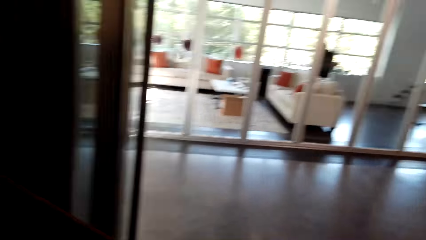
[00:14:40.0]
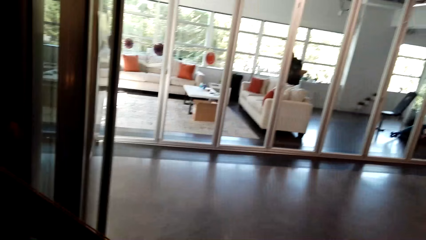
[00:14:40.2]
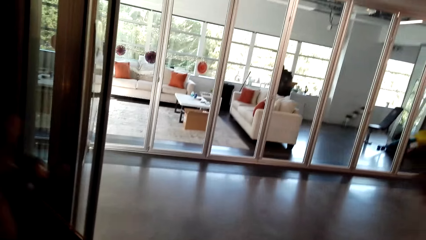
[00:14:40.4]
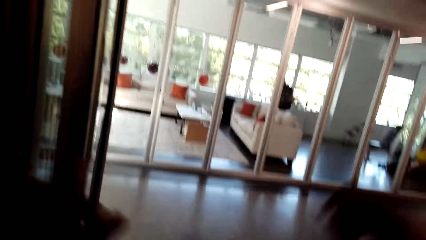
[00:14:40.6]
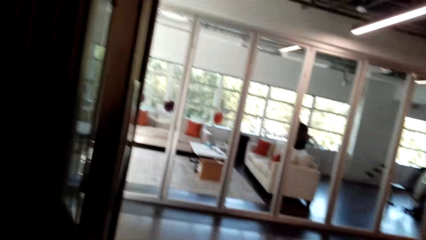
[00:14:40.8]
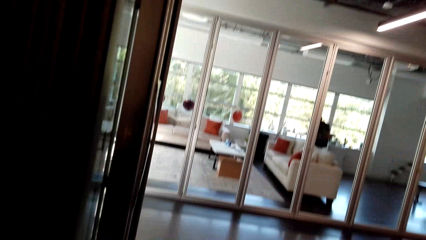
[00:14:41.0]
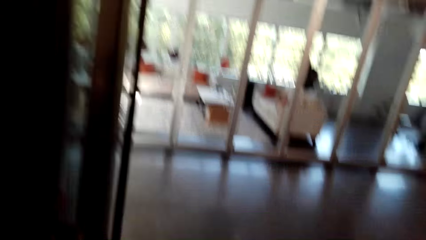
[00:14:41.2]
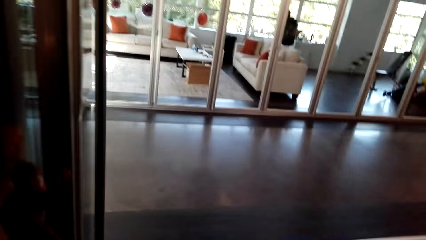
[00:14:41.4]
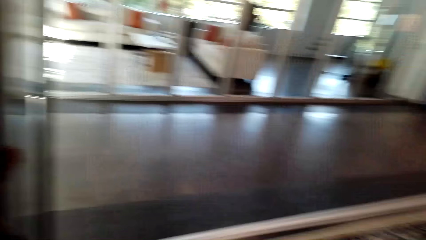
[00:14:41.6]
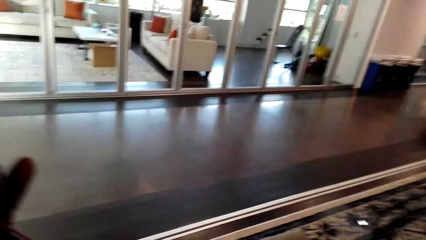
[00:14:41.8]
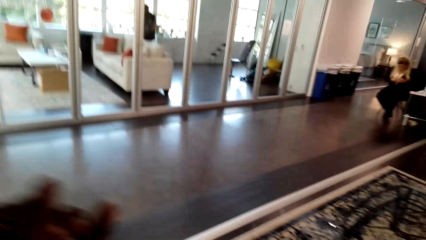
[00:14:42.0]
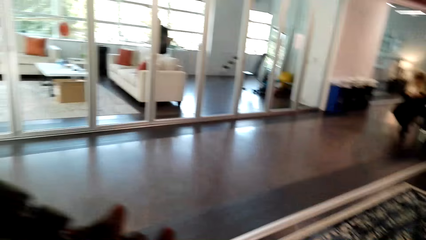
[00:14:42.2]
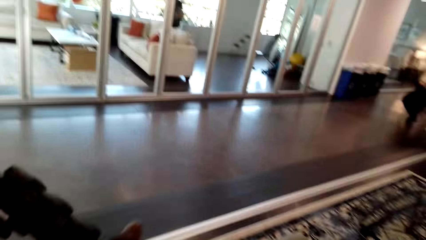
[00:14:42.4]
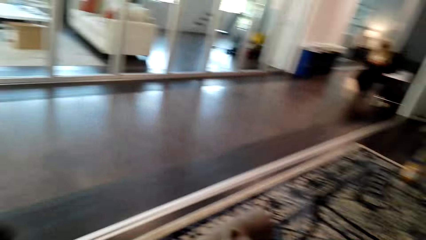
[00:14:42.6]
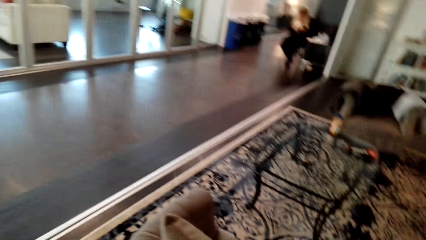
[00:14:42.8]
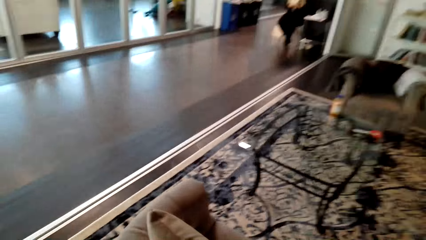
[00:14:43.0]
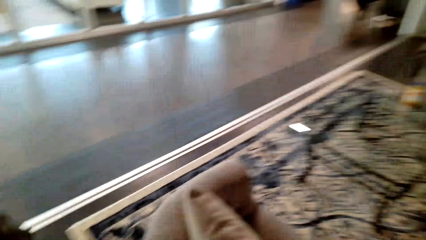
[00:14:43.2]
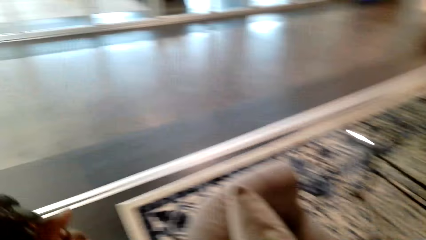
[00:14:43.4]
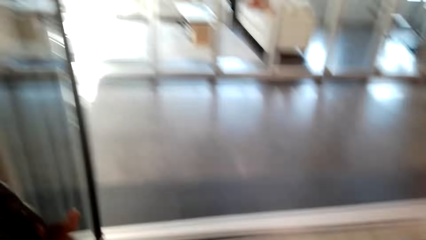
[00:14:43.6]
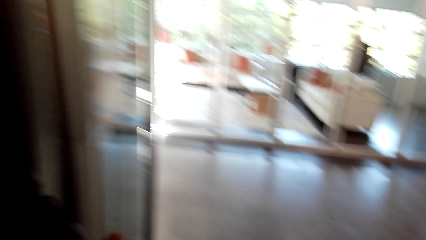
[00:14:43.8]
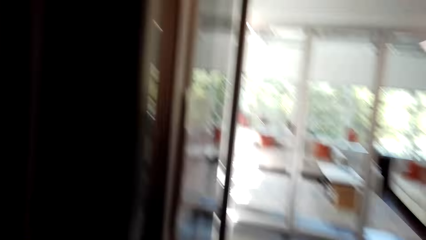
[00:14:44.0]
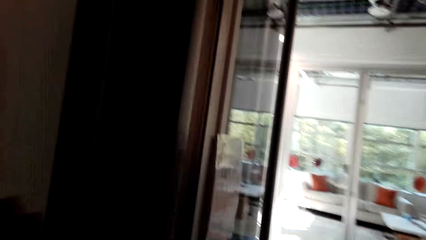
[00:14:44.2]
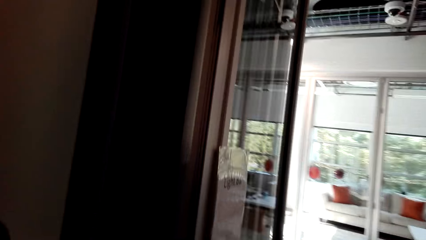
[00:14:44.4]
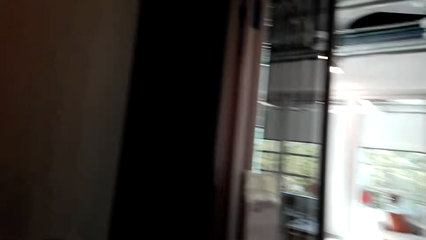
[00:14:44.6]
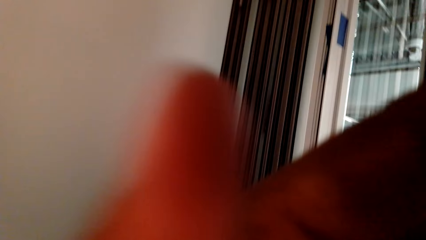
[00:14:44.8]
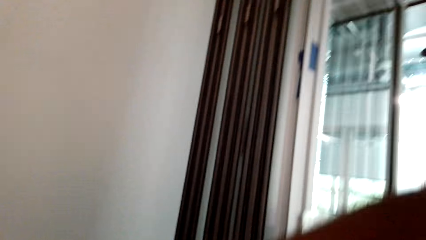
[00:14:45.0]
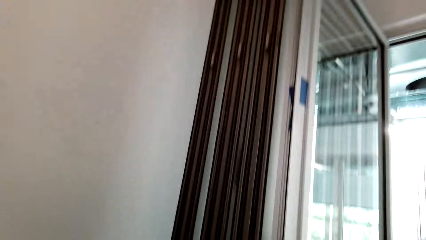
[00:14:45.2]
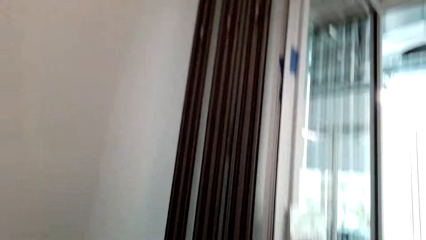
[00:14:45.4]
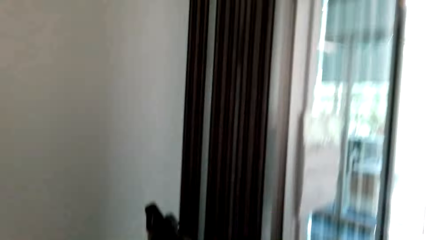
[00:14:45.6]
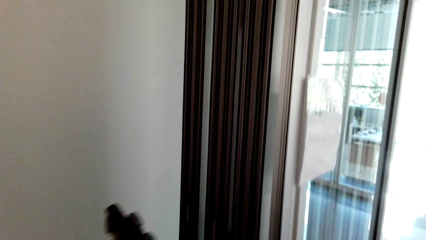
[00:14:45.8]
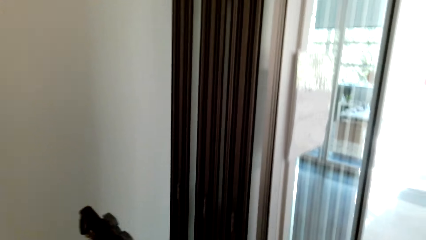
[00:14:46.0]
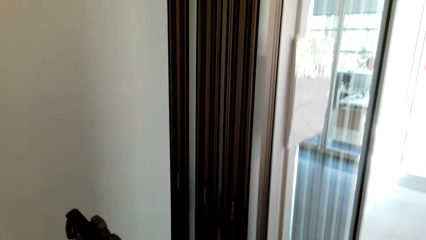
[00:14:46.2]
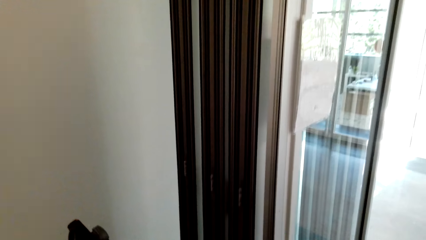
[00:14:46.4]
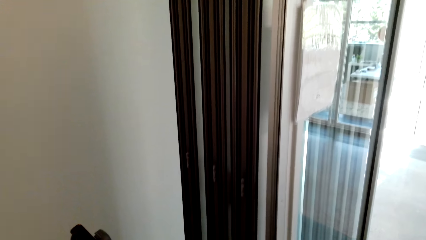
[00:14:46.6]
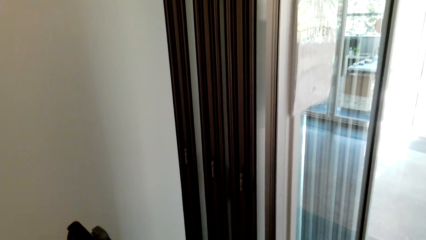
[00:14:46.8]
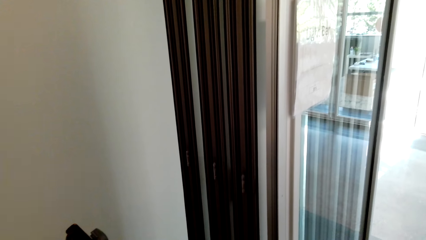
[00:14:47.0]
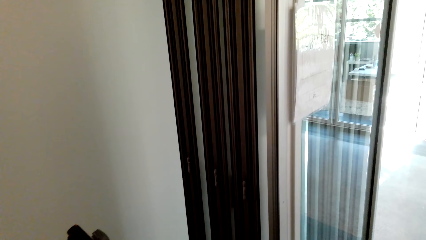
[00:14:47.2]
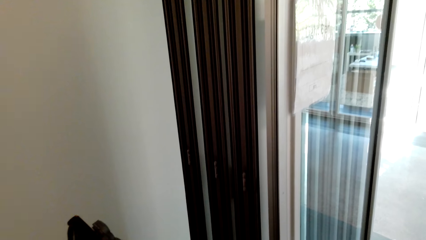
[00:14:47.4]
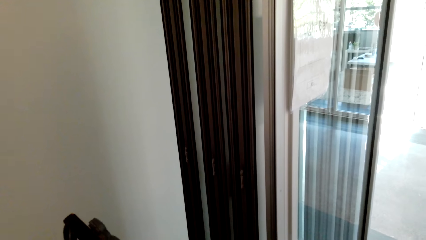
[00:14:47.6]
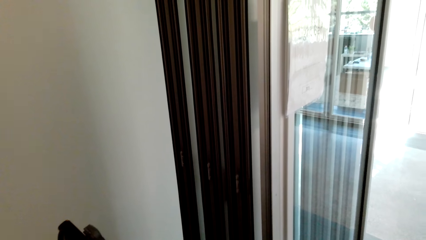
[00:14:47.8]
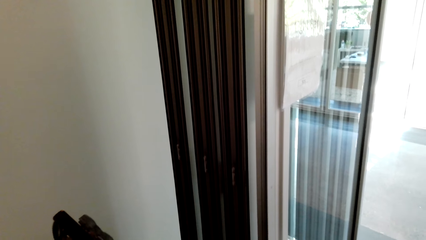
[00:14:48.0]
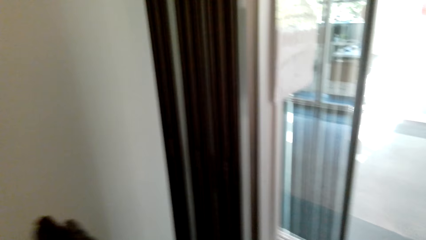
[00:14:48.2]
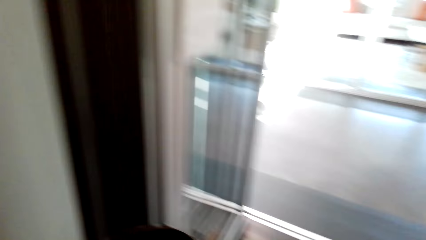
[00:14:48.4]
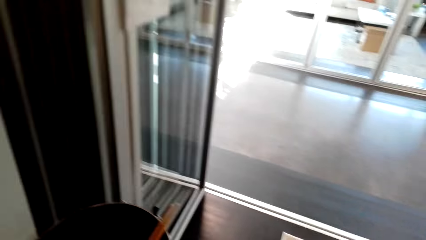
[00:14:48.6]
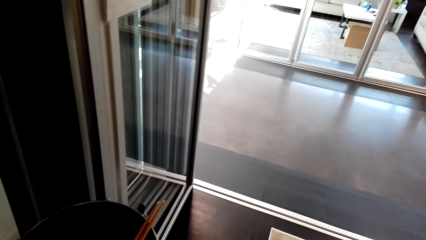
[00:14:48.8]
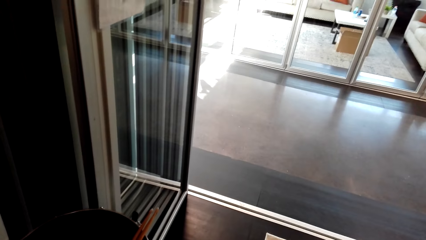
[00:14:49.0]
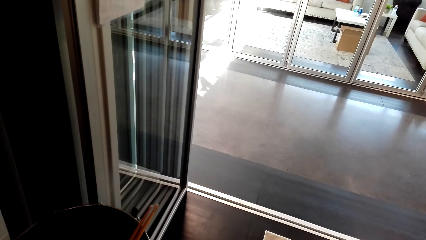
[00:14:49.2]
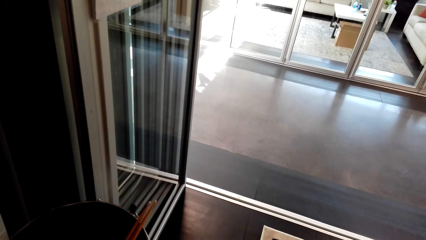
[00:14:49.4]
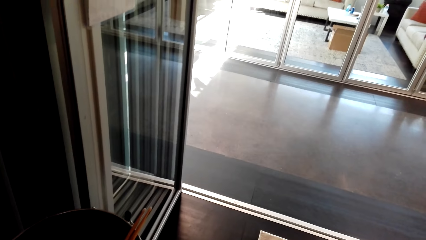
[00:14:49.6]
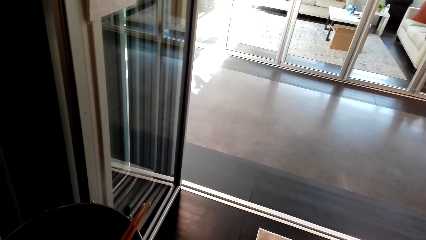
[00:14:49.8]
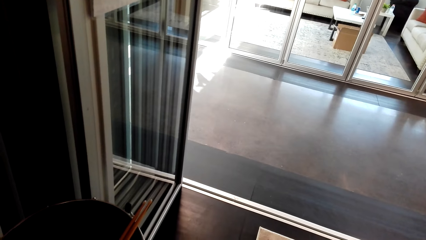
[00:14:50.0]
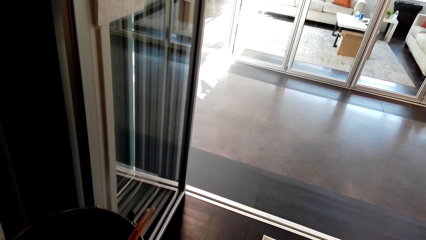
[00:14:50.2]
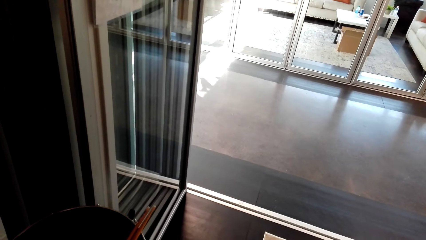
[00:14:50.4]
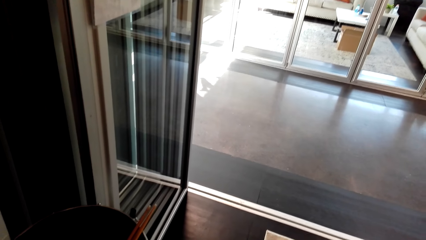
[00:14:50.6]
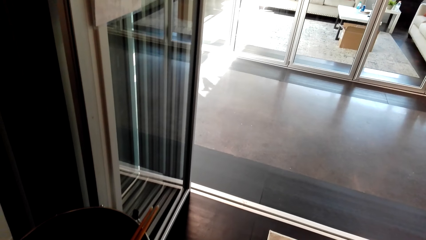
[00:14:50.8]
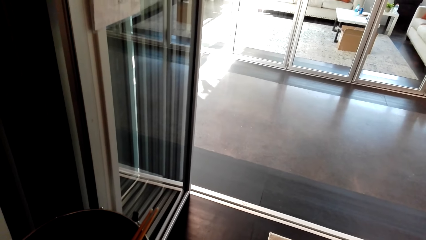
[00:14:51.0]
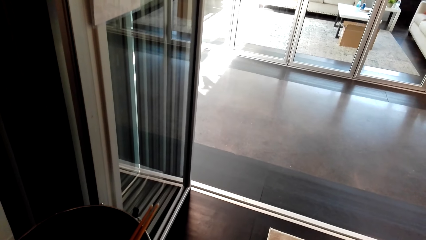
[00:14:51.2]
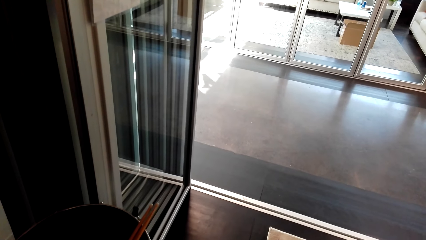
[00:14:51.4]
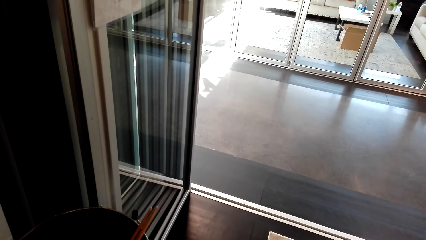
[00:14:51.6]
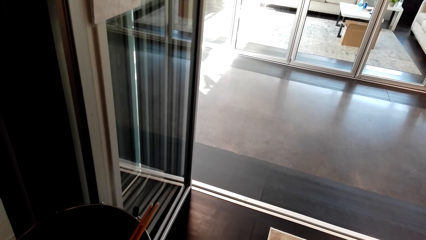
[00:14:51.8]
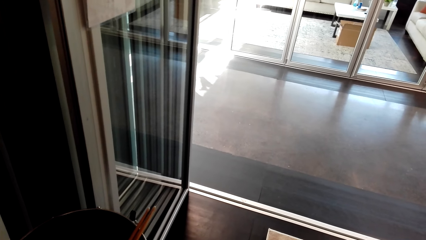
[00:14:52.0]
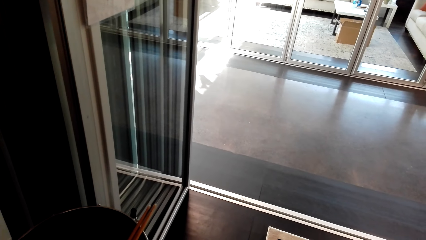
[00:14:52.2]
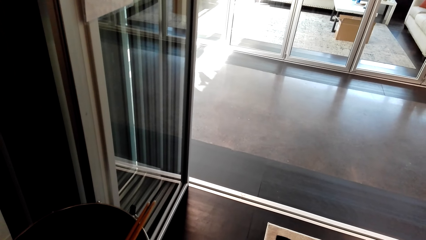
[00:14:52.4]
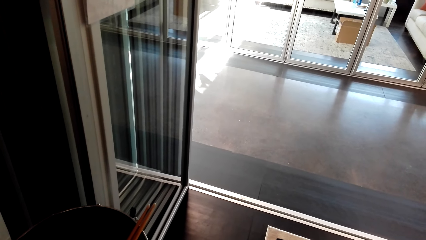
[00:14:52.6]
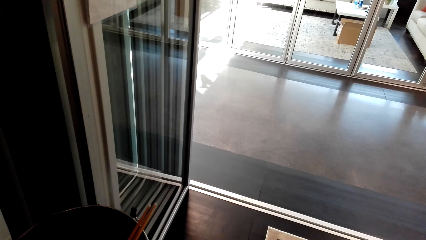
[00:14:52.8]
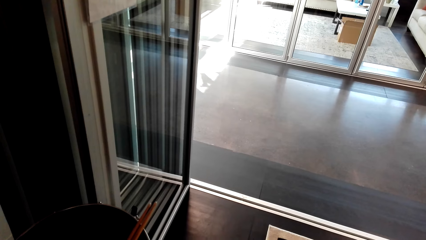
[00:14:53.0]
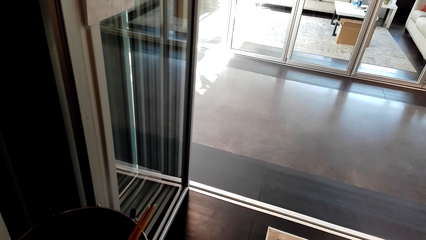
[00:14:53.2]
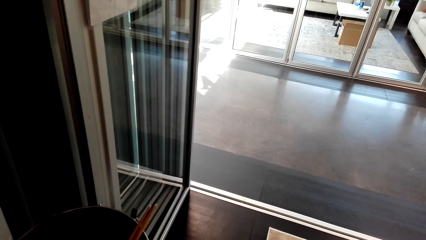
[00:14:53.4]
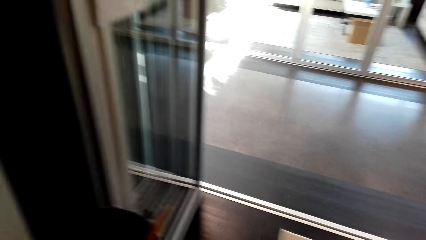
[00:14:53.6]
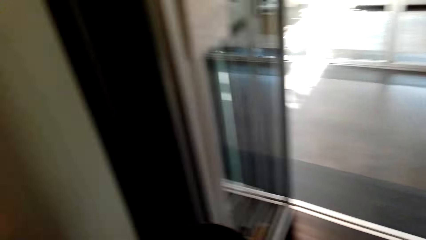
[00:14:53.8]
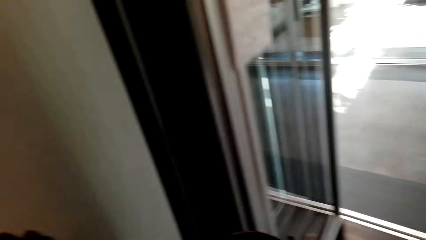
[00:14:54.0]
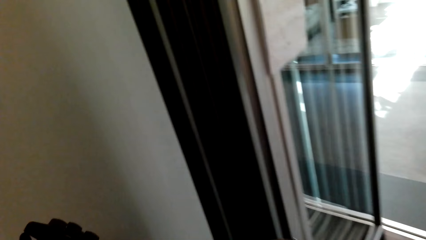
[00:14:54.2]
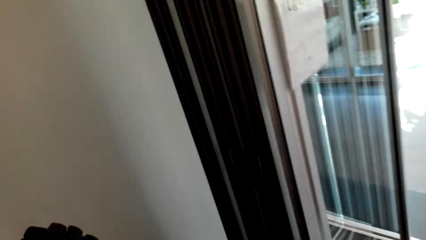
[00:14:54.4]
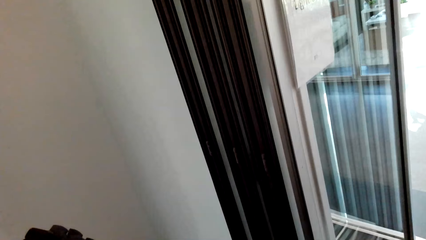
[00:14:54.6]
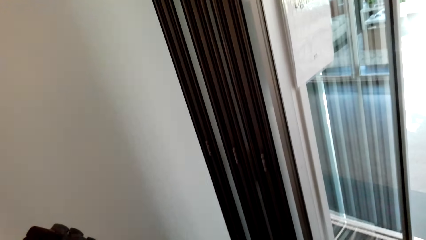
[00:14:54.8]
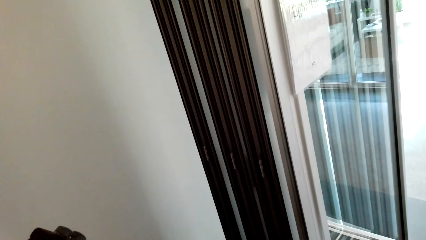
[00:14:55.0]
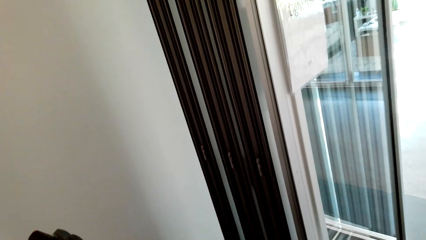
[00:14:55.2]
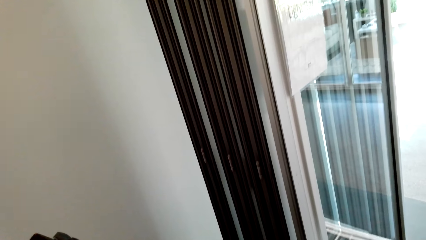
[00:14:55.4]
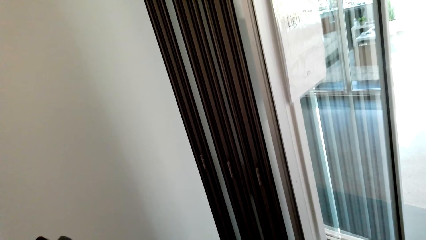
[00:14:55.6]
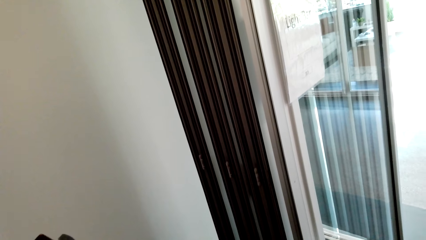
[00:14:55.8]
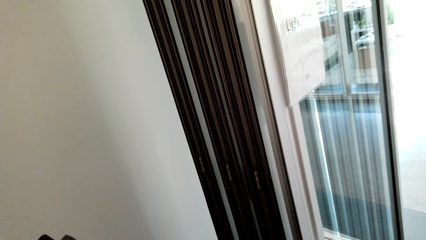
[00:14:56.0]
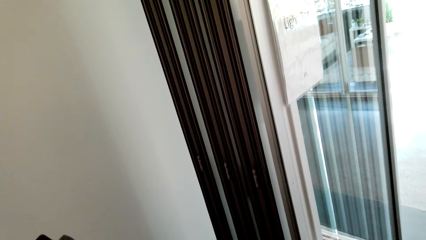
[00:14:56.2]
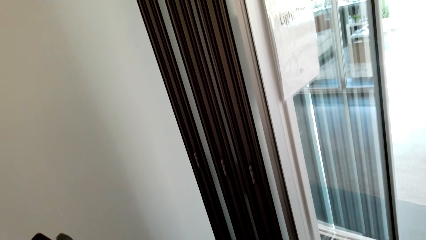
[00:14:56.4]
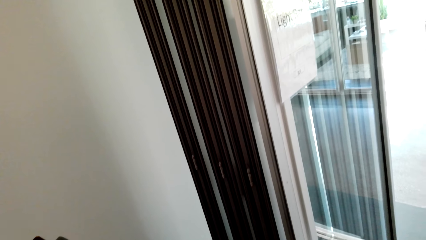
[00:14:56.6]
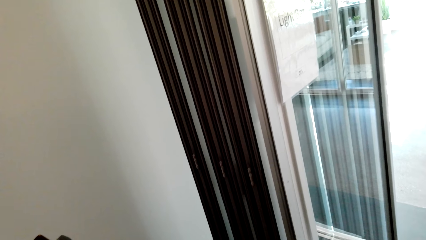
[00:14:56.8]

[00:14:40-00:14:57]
The camera wearer hangs the guitar on his shoulder. He plays the guitar. He looks around.
